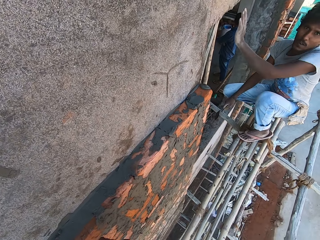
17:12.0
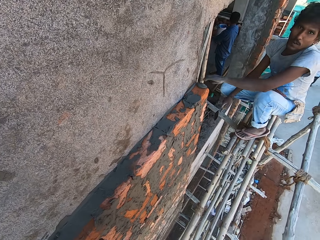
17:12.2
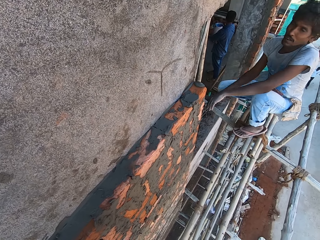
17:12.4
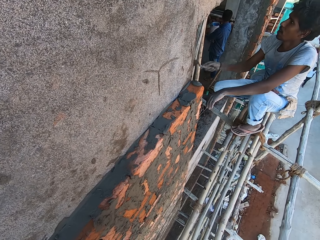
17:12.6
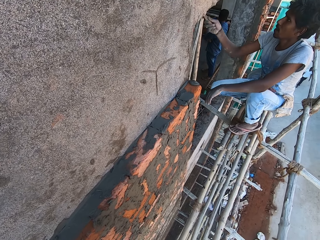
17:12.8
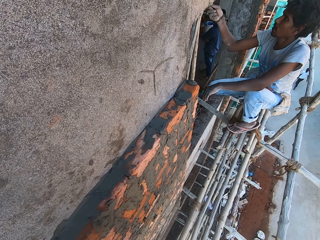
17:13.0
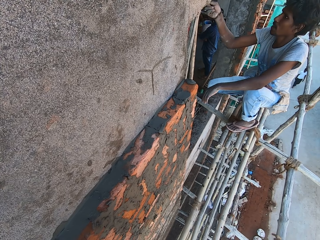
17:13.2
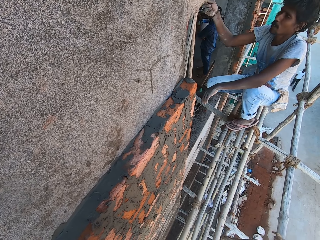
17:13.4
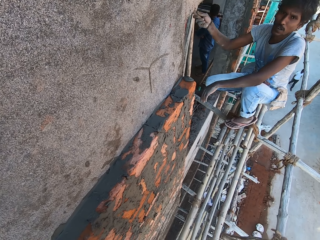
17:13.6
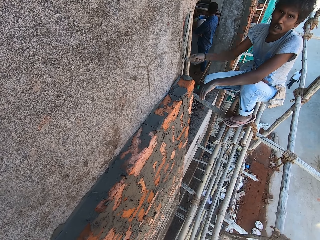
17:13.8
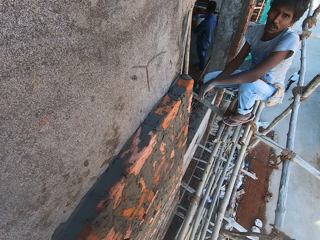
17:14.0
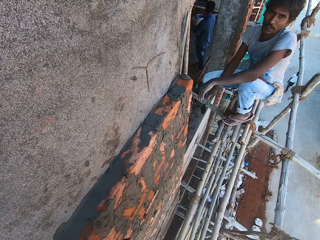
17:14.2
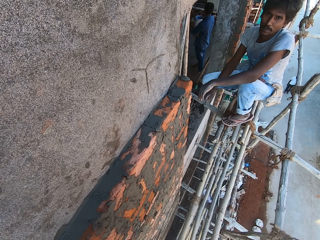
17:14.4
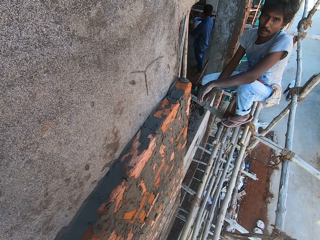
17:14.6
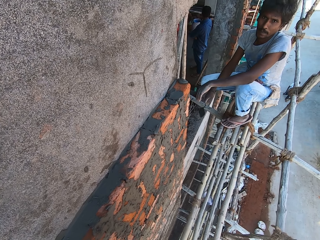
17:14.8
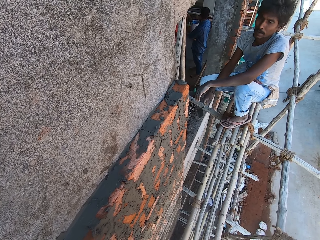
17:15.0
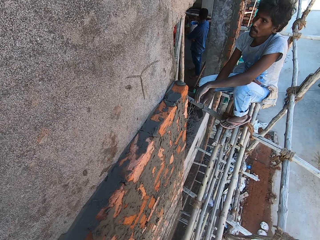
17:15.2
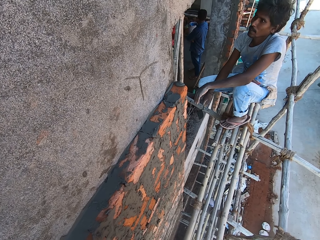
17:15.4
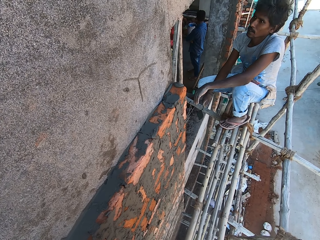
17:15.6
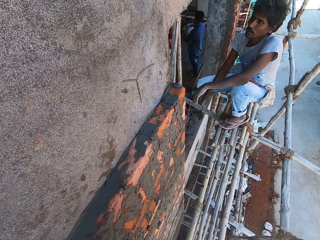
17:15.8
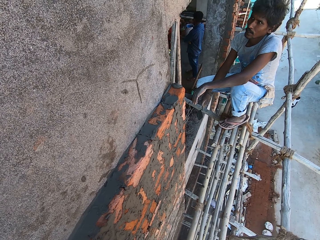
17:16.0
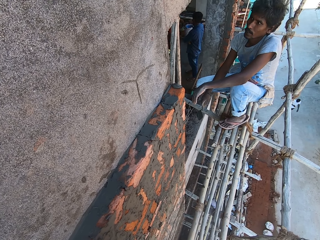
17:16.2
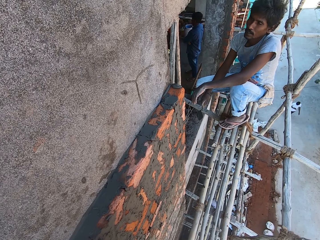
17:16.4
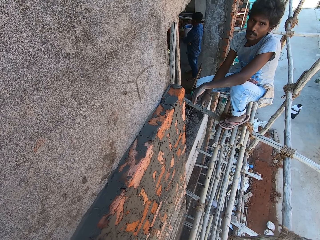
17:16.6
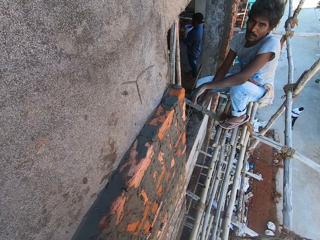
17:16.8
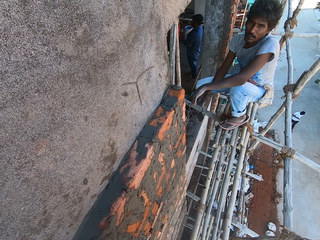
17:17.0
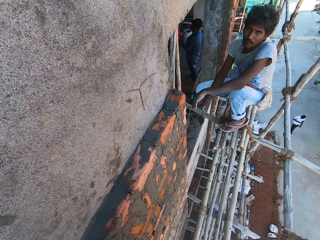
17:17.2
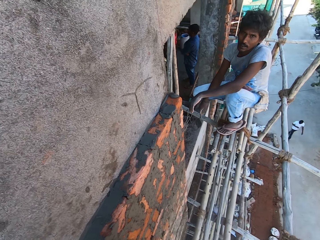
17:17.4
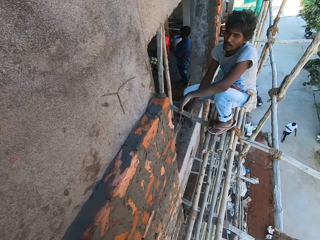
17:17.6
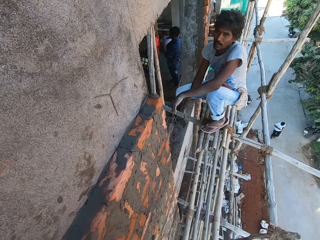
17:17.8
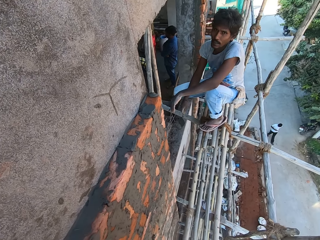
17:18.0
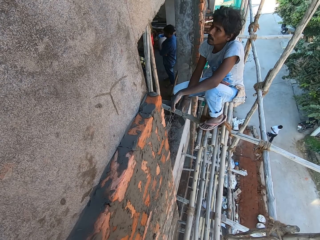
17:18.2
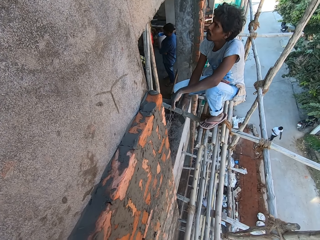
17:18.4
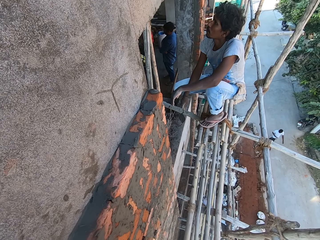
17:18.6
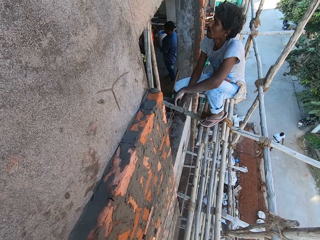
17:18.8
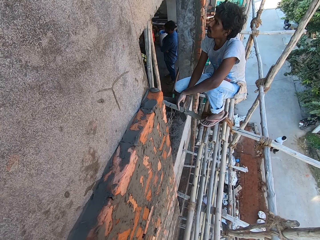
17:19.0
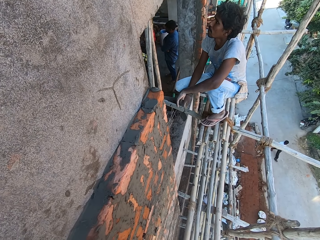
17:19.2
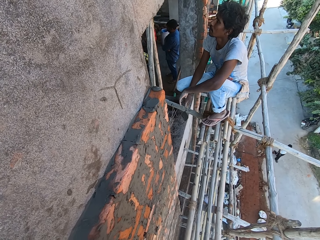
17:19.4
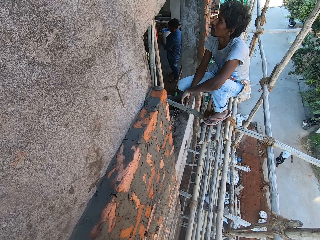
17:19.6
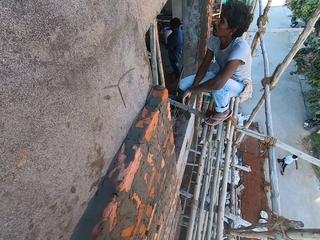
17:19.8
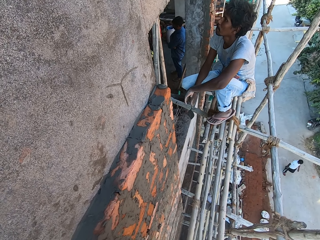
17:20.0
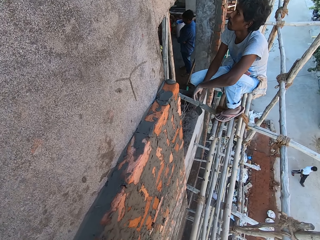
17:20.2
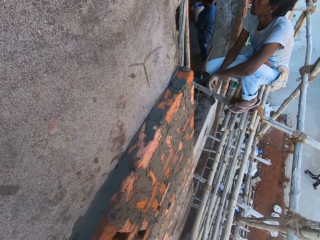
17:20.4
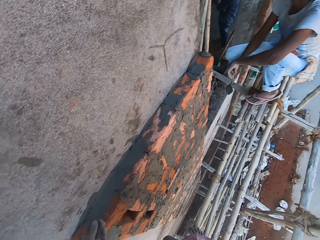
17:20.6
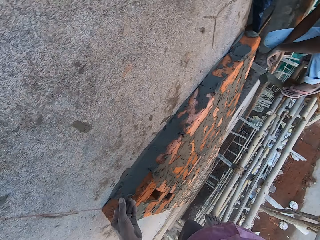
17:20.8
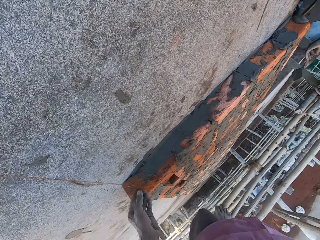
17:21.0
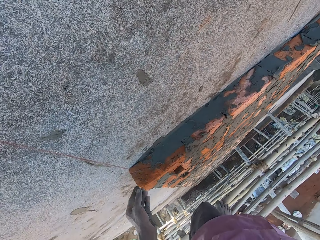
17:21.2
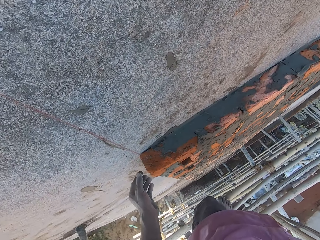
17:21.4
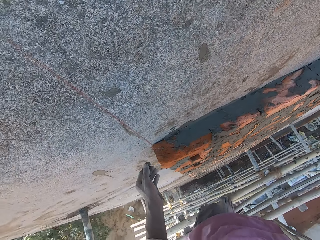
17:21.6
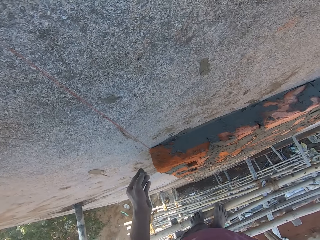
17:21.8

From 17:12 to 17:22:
A mason looks at the camera wearer. The mason interacts with the camera wearer. The mason touches the wall. The mason looks at the camera wearer.

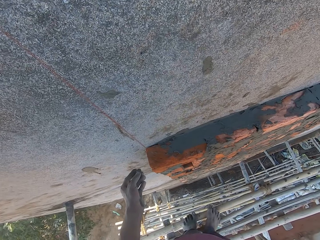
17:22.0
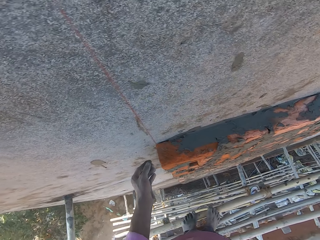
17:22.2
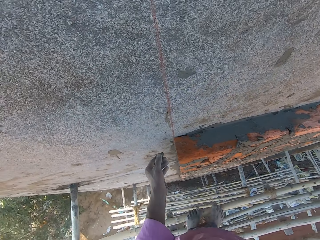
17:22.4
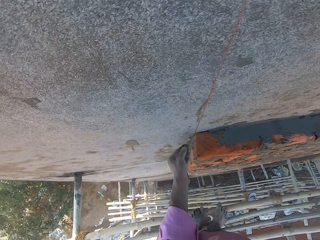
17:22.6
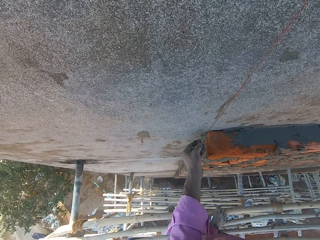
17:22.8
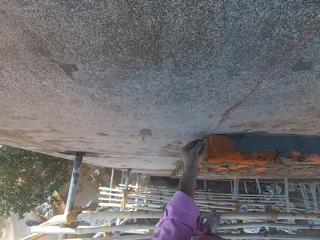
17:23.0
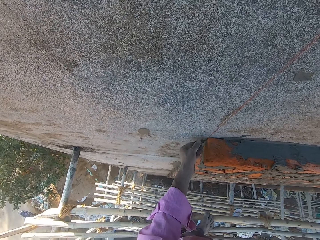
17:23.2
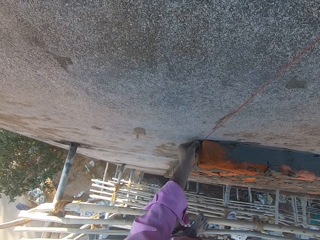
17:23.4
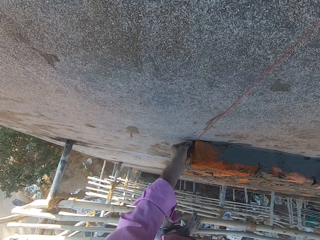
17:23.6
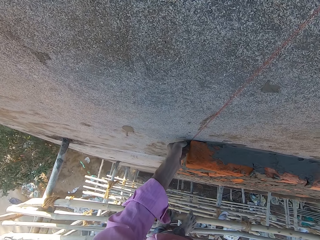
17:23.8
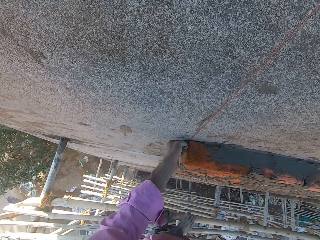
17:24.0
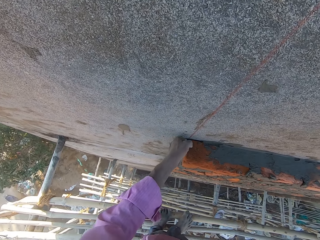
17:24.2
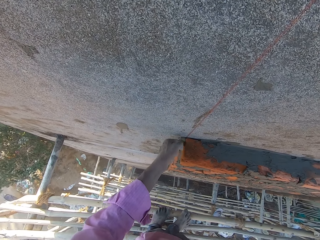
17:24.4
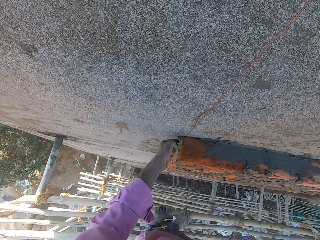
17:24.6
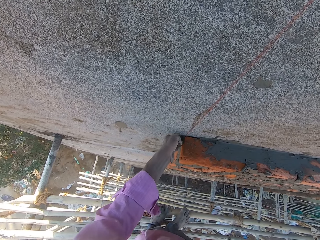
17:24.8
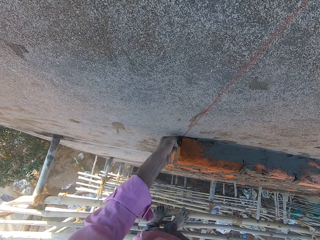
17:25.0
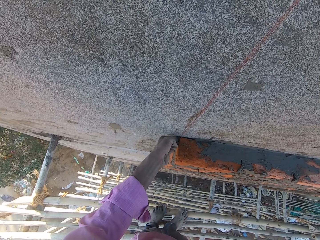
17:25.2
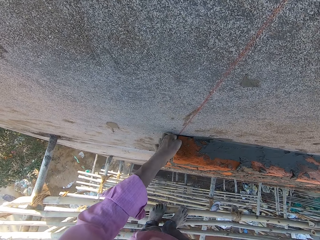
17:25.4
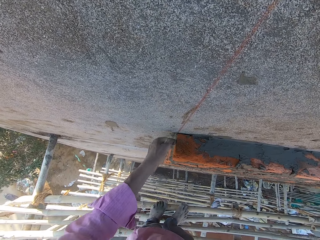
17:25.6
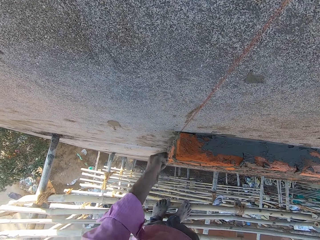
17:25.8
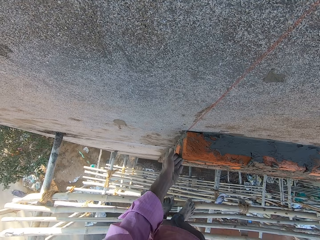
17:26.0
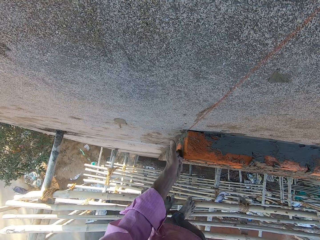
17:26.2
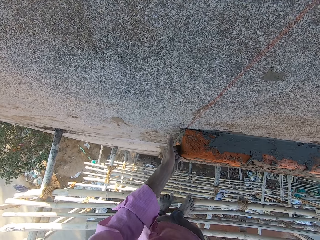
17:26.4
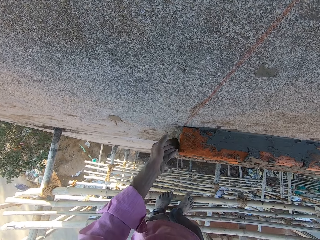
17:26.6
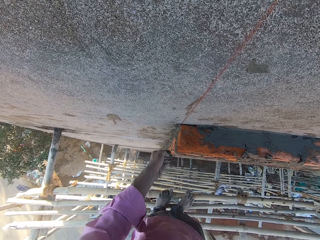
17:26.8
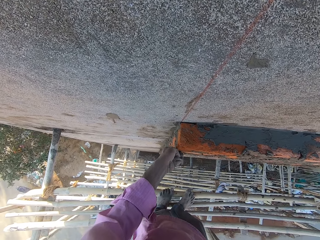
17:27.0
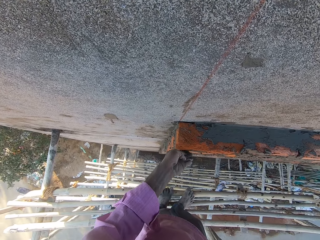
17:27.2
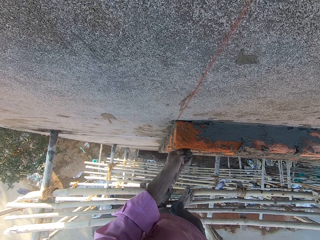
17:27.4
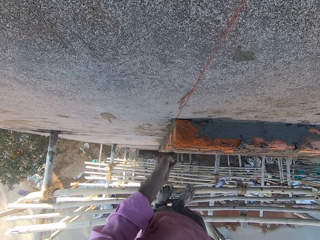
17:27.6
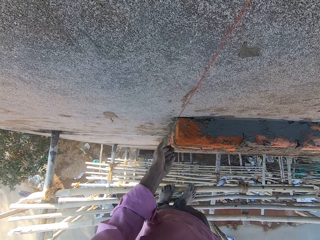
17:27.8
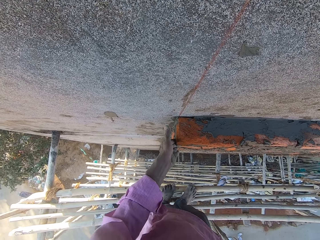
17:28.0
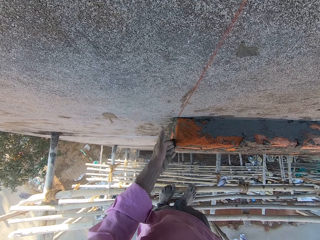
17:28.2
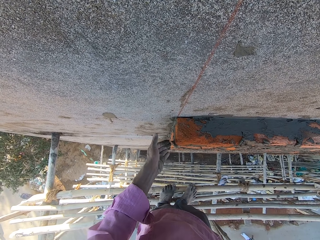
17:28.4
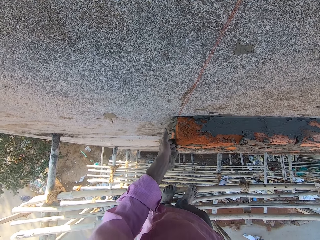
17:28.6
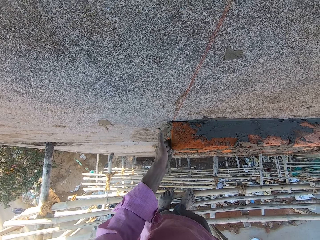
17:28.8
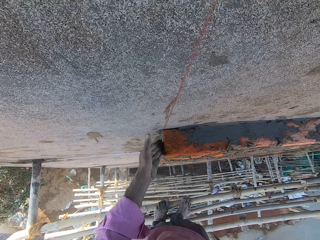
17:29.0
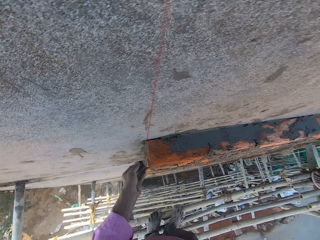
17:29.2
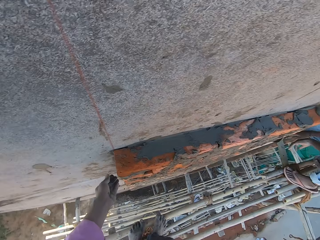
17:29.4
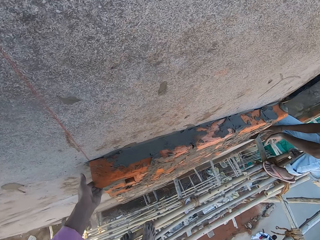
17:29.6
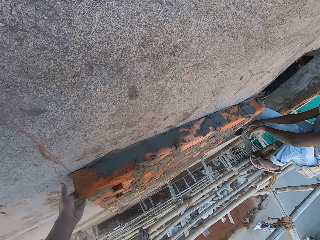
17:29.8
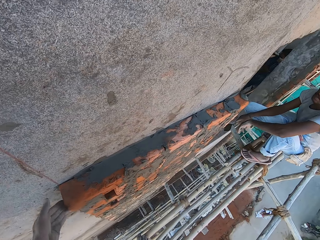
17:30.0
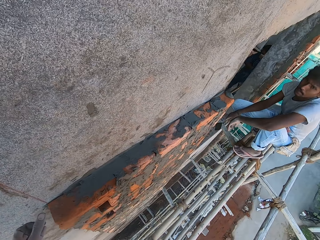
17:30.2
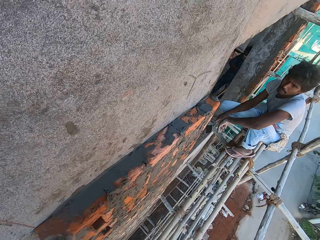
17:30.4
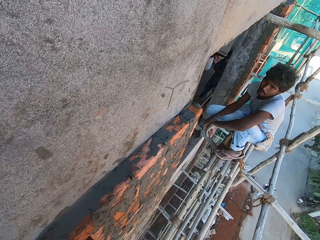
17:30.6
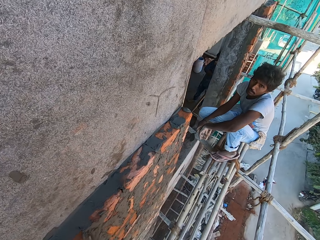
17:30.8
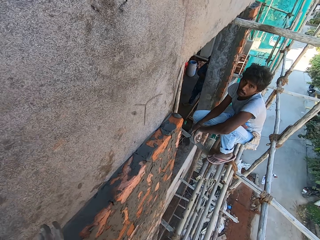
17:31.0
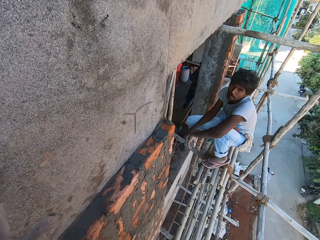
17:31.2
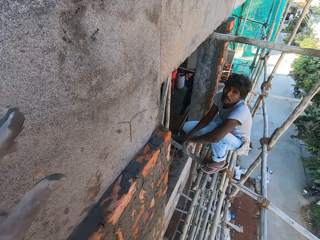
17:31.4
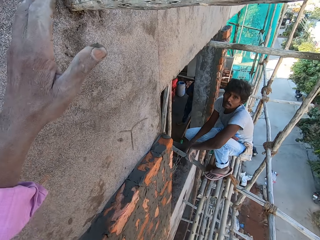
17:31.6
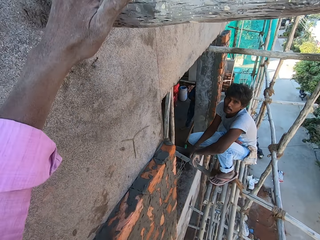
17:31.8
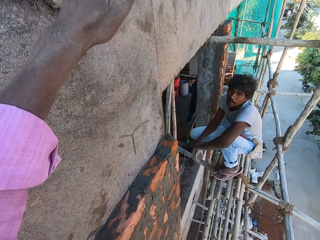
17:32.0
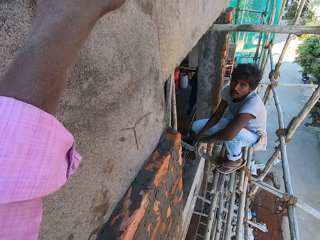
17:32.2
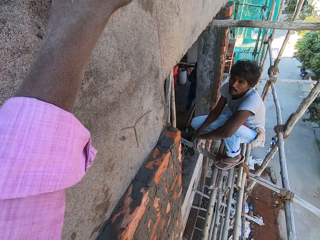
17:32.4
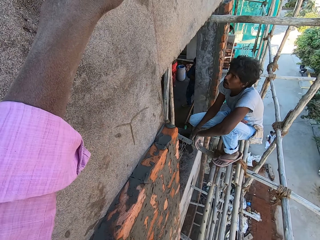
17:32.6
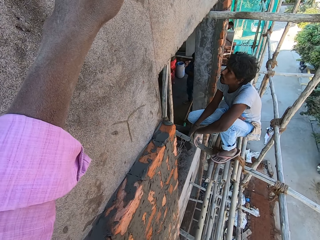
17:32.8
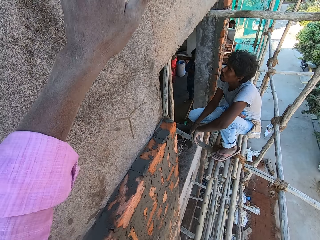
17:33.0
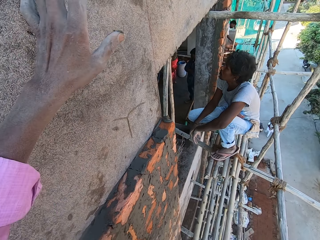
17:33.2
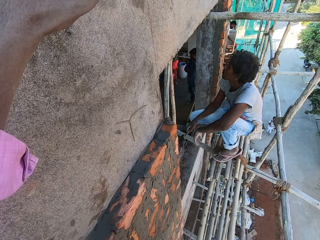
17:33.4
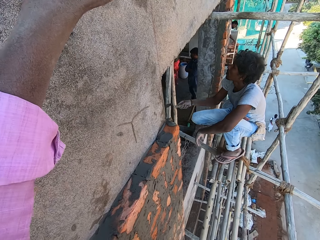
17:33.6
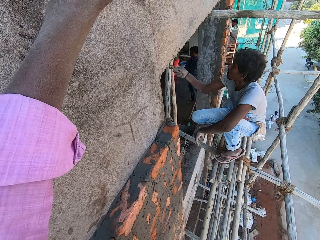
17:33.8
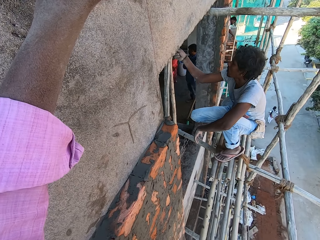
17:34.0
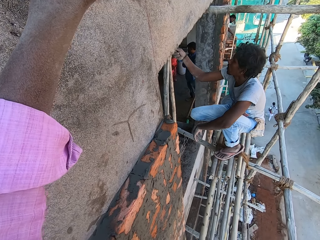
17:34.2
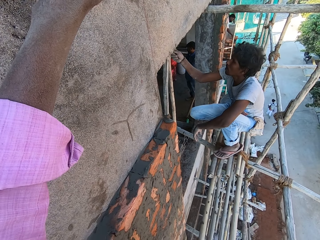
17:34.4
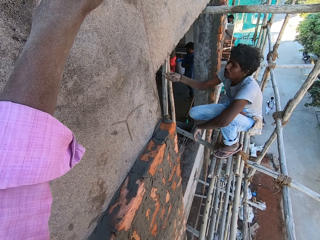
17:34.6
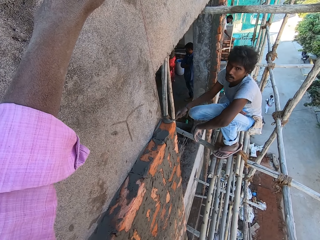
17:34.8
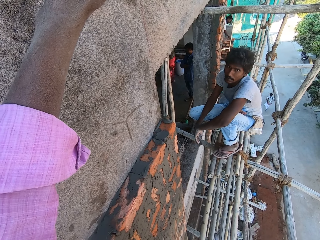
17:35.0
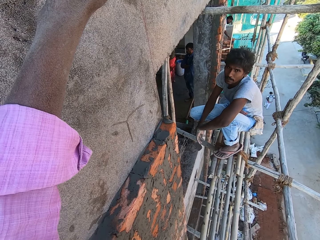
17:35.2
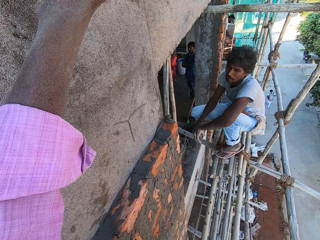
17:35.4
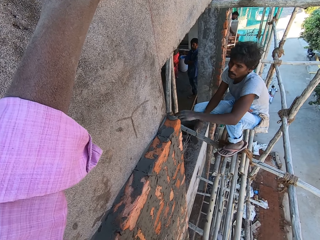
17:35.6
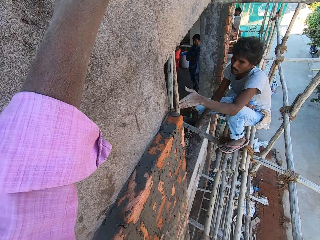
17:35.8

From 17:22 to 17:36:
The camera wearer looks around the wall. He smoothens the mortar on the bricks with his left hand. He looks at the mason. He holds a bamboo stick with his left hand. The mason touches the wall.
